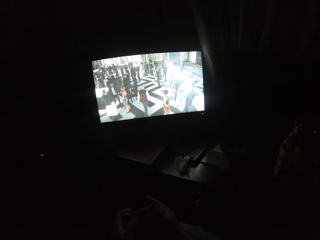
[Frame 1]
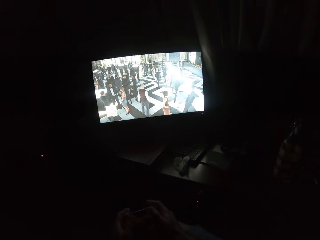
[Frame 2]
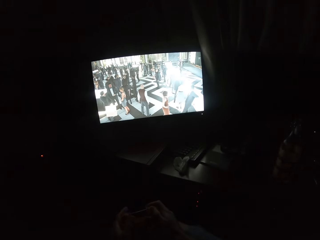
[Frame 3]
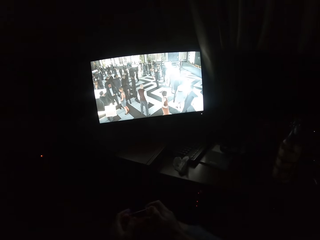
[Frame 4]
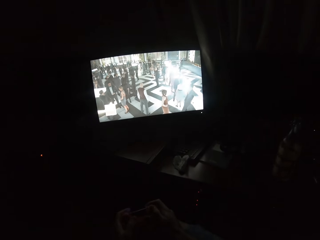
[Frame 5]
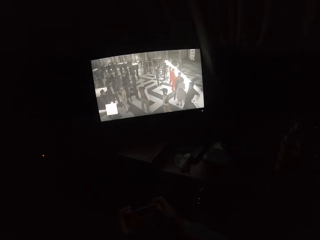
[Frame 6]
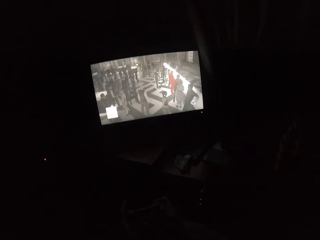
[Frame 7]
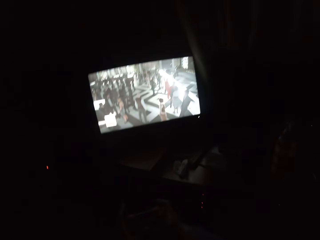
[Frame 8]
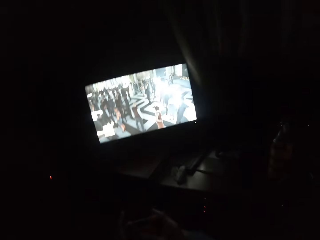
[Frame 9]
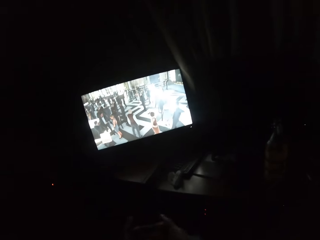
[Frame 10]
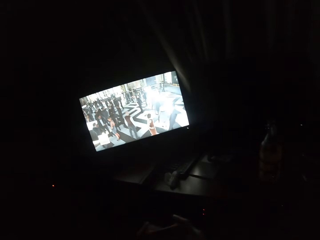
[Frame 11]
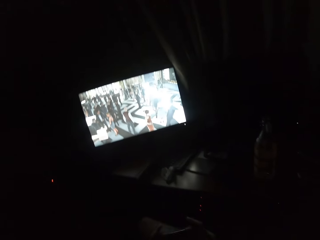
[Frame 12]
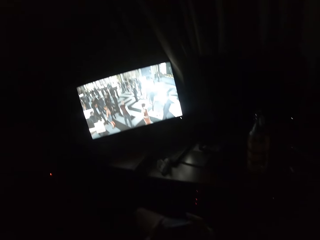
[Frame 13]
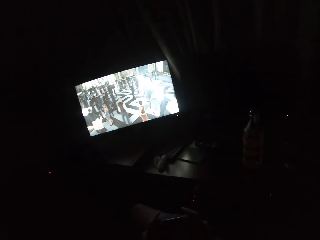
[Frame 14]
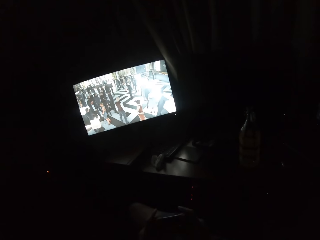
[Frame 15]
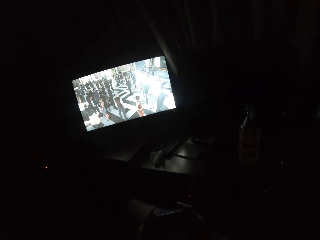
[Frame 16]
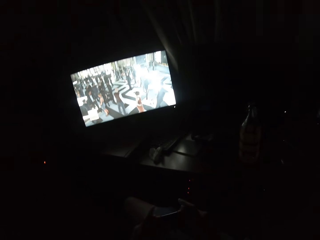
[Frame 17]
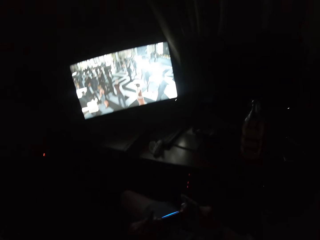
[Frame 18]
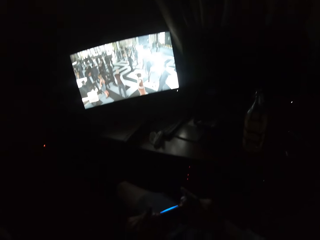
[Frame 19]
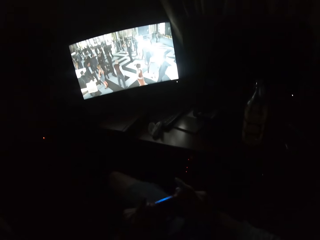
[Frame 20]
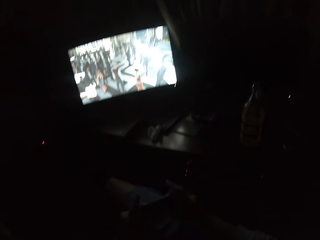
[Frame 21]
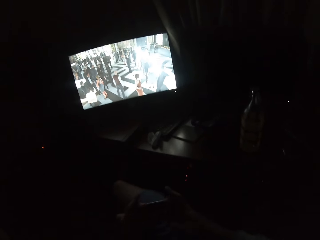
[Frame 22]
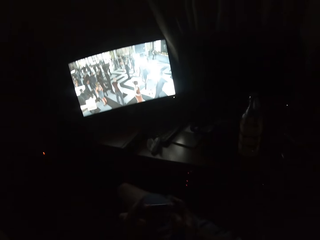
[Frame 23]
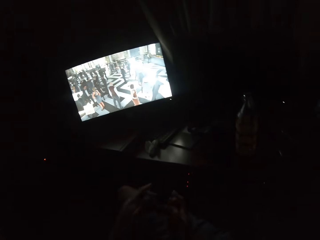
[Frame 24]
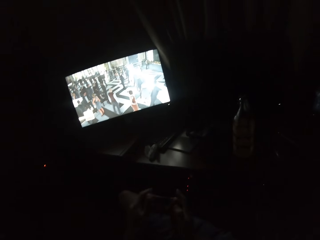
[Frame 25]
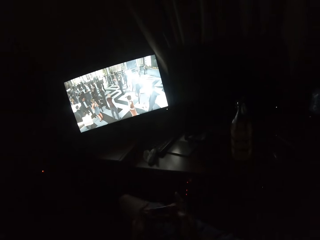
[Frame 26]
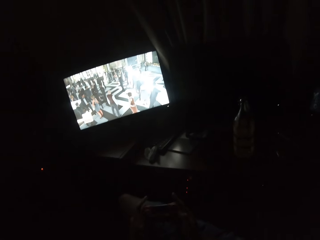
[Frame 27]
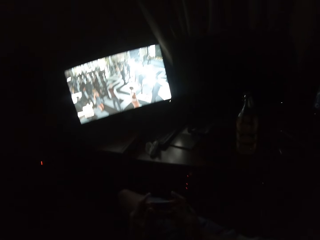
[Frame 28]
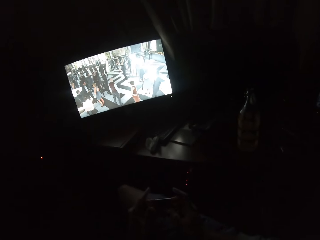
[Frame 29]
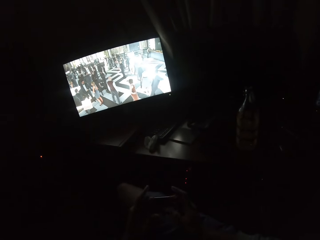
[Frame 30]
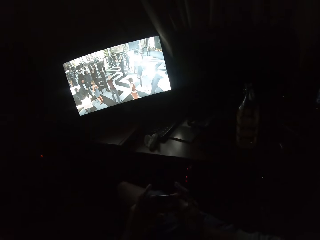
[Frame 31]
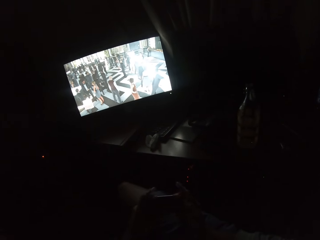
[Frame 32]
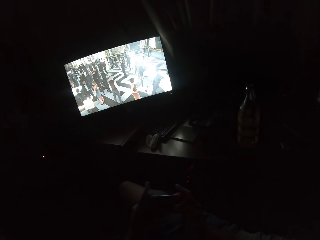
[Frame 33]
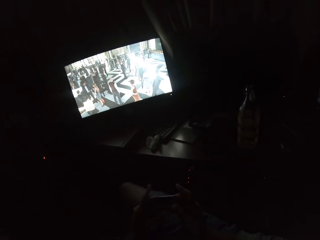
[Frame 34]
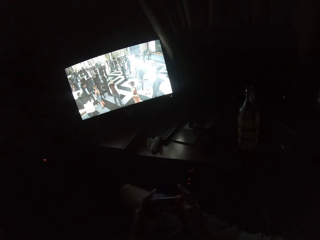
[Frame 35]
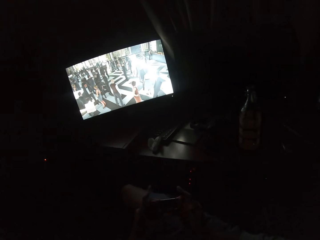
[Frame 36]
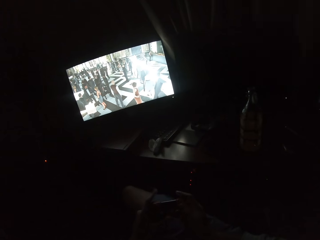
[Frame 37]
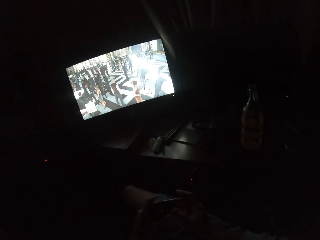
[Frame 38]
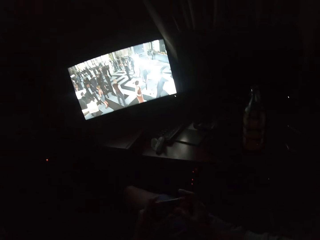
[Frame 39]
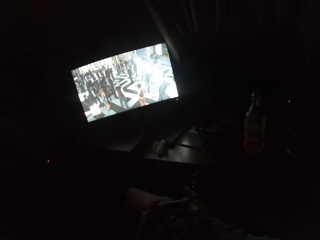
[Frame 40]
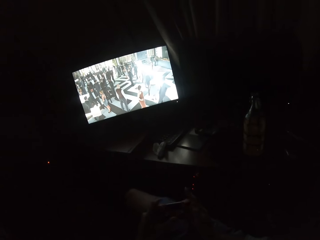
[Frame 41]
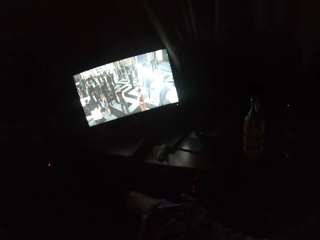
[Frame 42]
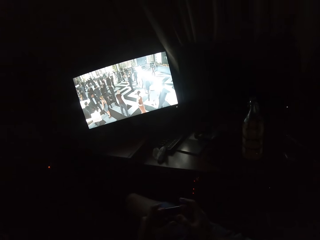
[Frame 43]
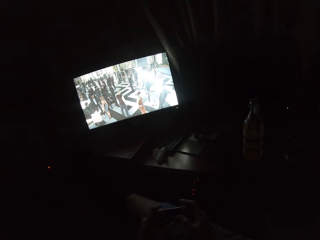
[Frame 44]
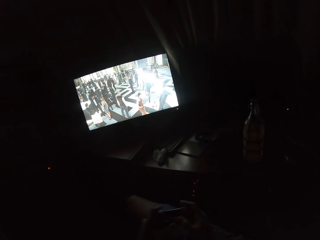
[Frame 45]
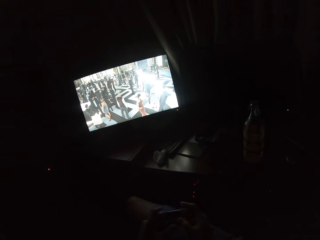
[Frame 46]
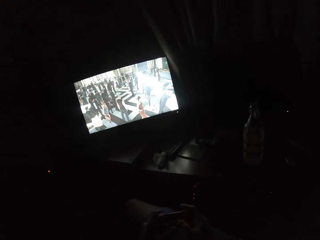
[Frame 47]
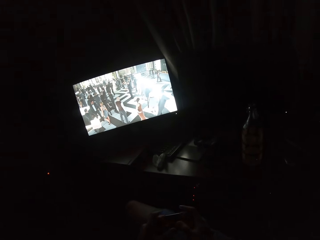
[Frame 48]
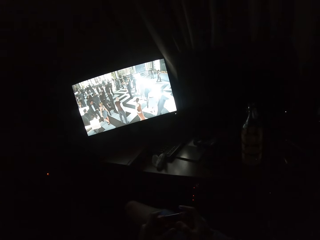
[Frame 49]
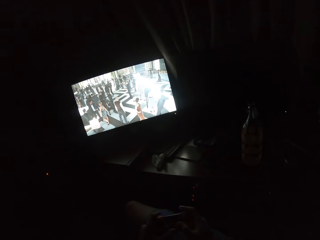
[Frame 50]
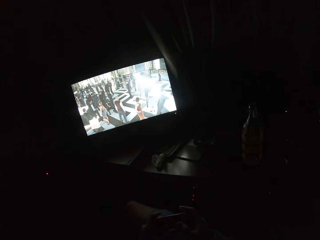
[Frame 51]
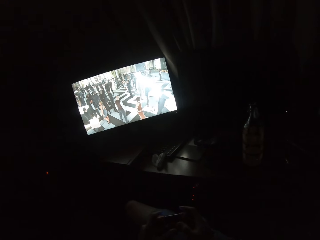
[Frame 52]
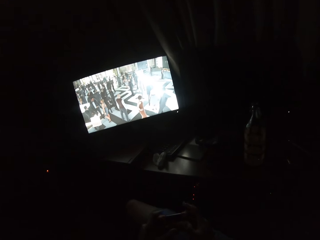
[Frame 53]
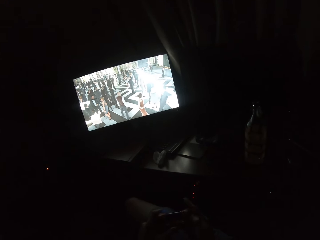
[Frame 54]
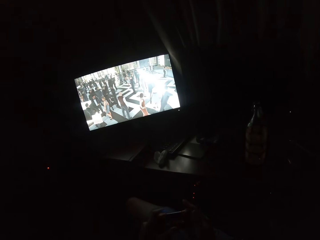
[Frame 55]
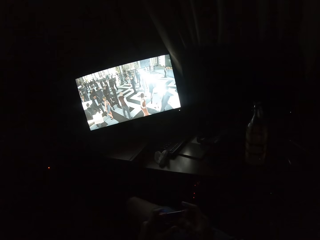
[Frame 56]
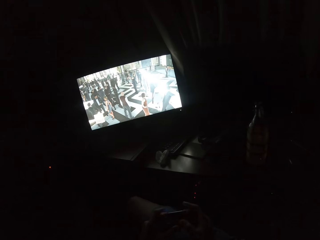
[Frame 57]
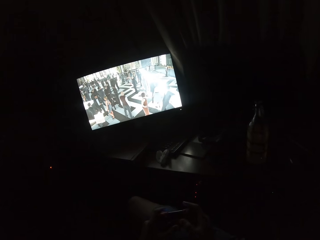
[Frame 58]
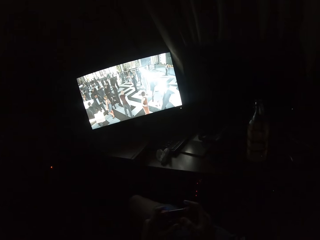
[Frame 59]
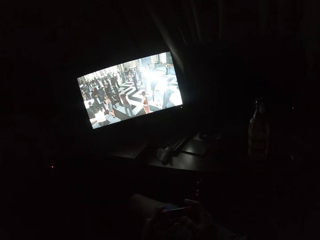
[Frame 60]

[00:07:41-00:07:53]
The camera wearer turns to the side. They play a video game on the screen. They turn to the side.

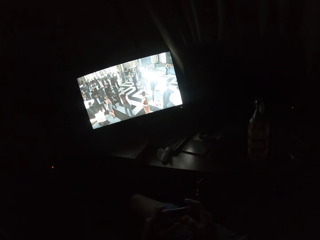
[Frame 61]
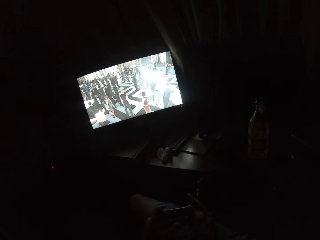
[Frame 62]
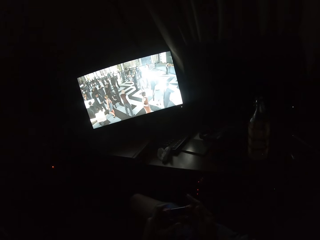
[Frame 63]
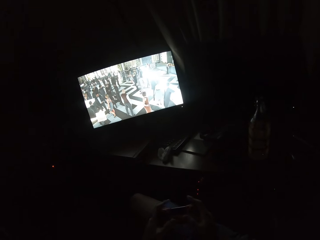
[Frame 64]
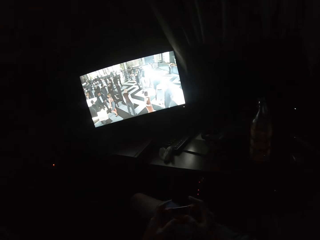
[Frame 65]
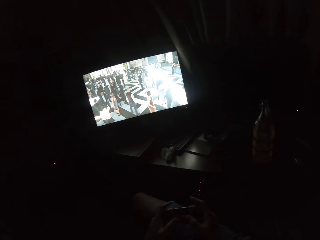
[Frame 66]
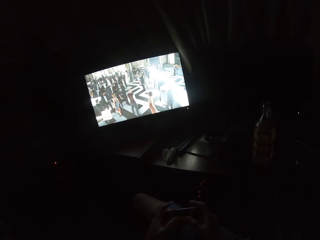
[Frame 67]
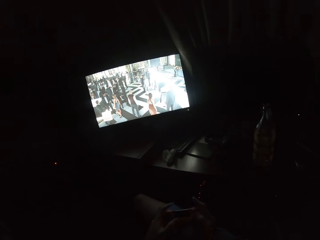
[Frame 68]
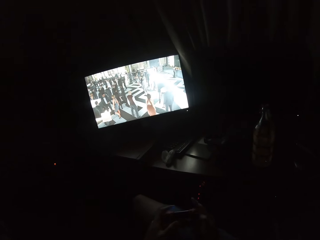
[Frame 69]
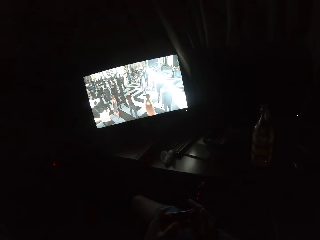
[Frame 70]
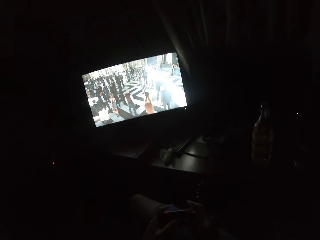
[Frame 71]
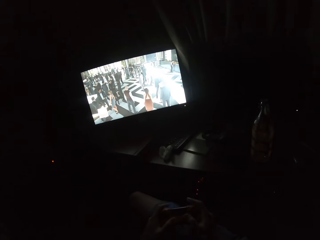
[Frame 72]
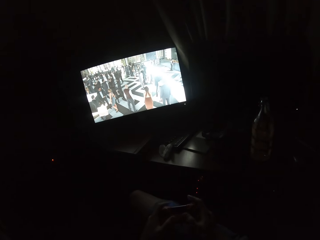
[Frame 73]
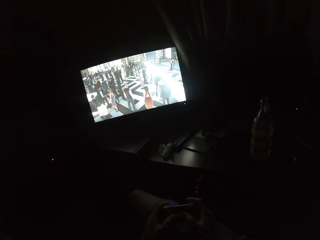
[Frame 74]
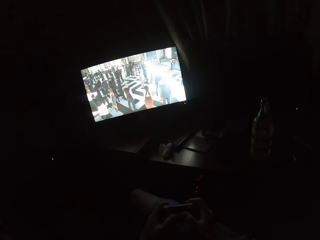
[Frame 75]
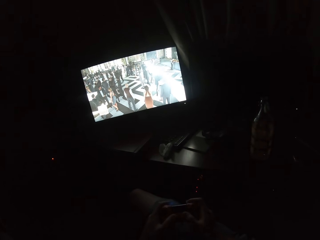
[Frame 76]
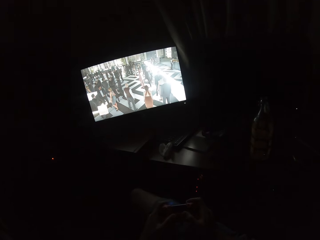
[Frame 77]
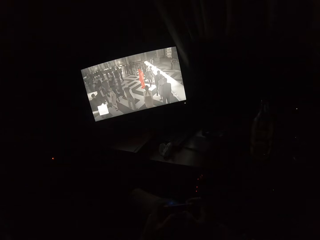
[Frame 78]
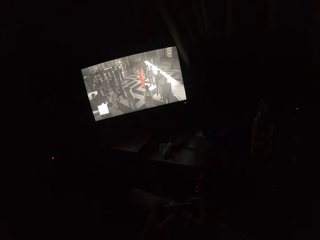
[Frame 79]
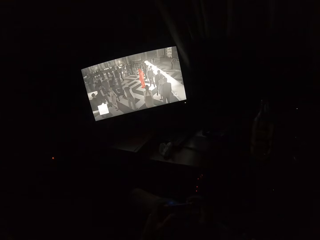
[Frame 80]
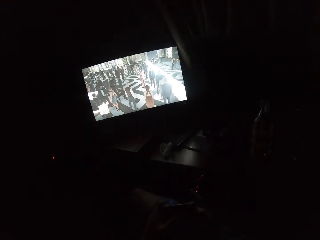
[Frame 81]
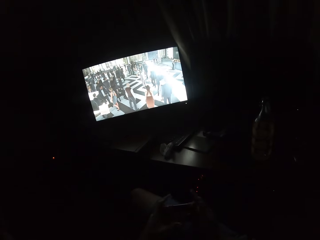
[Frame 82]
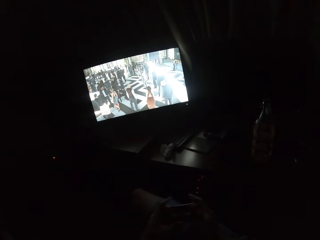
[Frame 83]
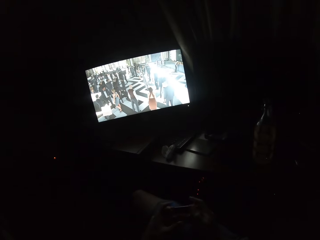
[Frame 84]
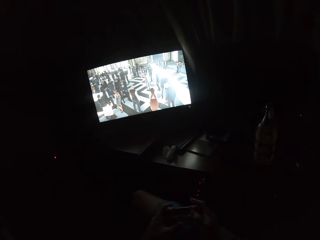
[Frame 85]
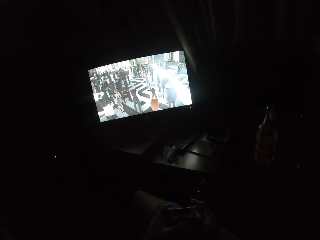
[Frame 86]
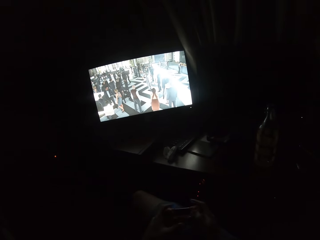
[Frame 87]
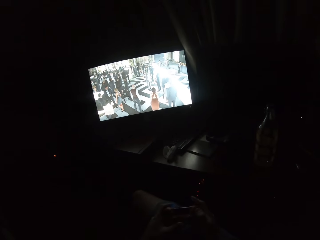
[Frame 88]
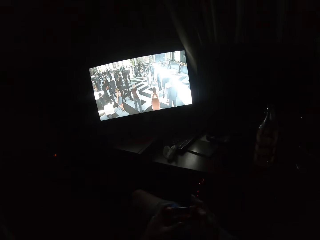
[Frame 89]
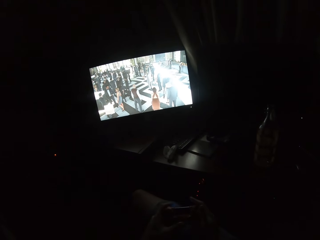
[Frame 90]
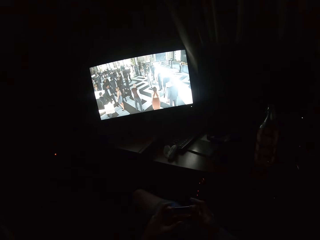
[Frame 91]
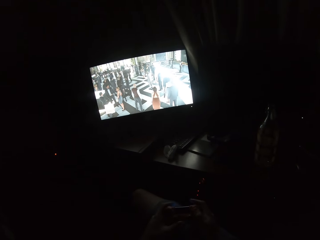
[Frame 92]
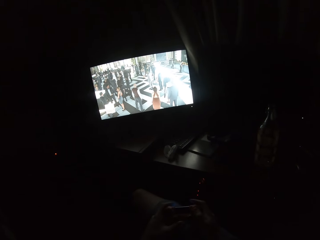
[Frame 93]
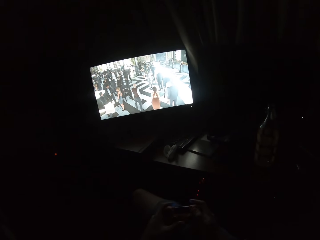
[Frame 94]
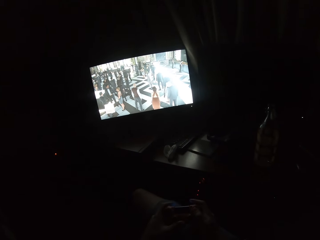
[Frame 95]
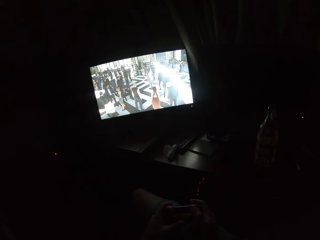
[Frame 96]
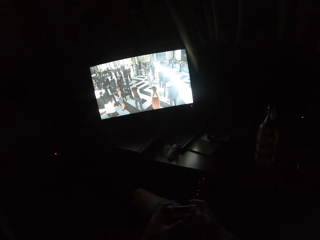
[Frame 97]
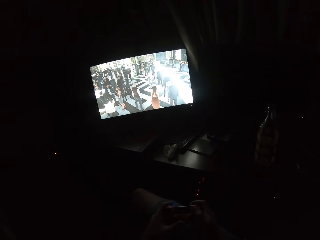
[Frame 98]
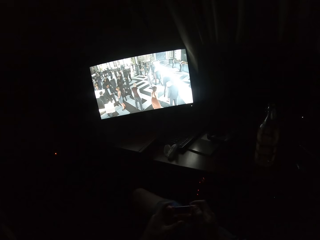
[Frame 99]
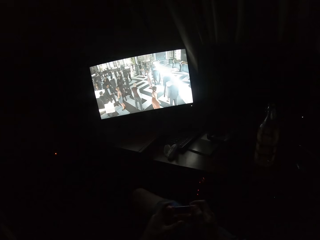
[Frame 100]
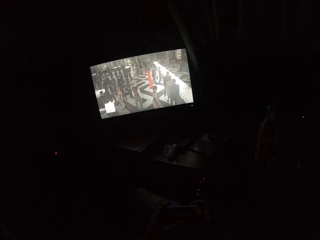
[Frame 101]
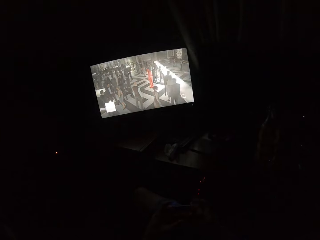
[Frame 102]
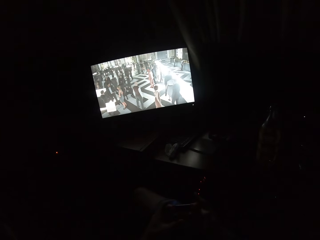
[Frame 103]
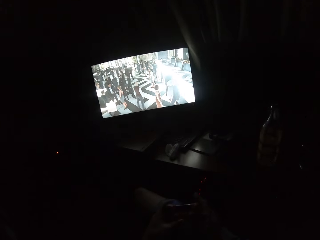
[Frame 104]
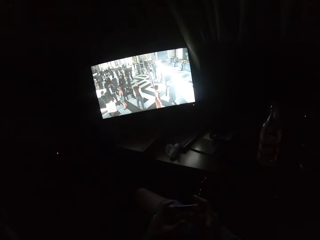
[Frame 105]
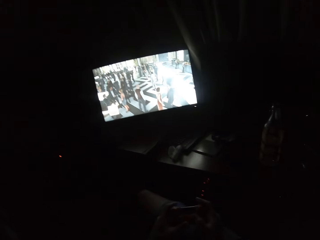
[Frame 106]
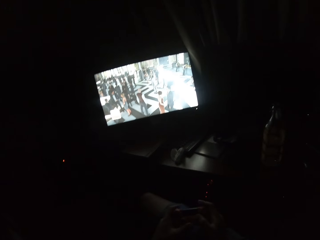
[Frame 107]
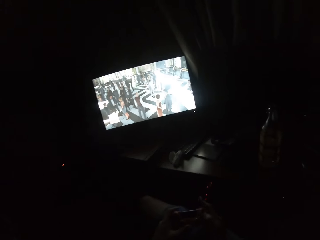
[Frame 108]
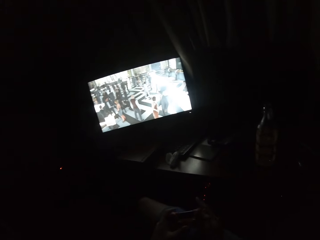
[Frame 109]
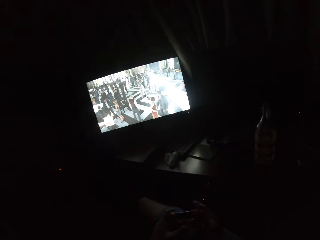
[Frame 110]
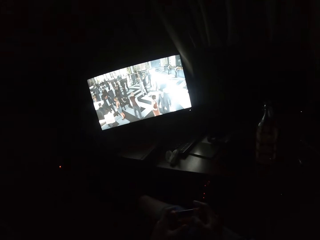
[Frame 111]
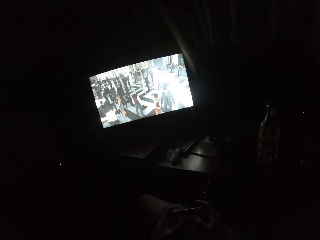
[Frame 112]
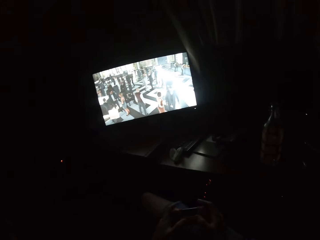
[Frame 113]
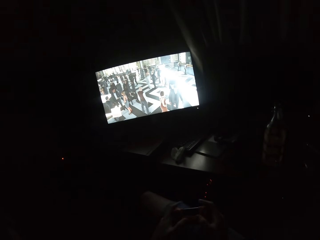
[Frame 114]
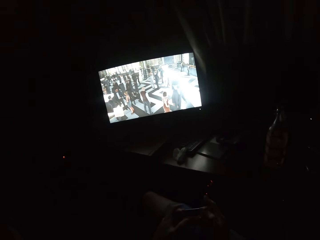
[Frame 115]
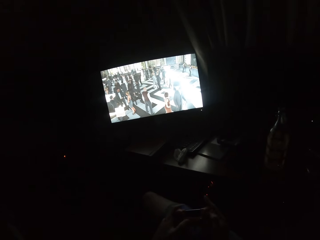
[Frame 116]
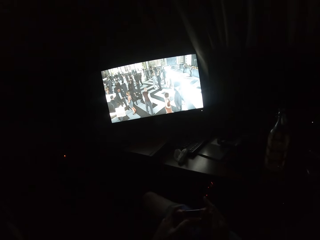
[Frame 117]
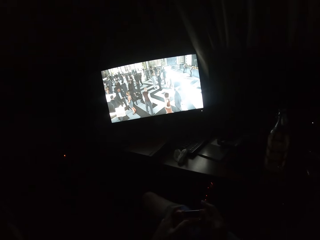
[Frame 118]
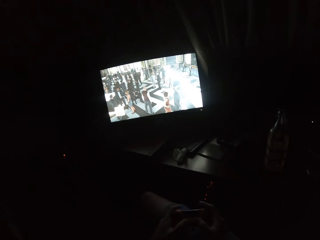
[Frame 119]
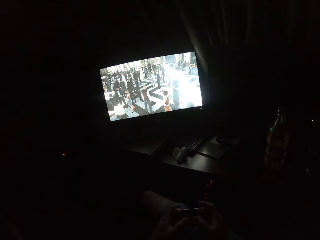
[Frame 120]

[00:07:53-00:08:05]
The camera wearer plays a video game on the screen. They turn to the side.
